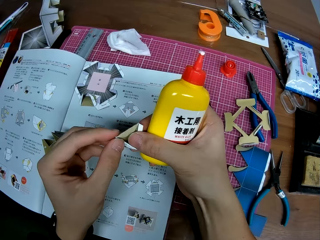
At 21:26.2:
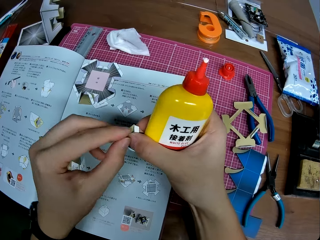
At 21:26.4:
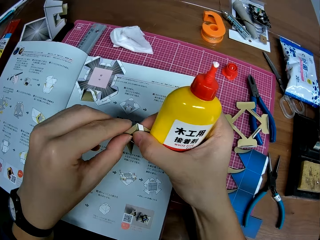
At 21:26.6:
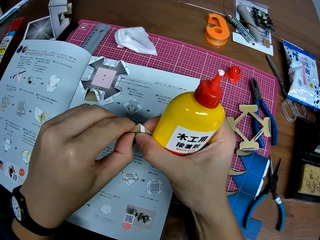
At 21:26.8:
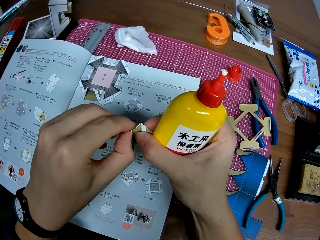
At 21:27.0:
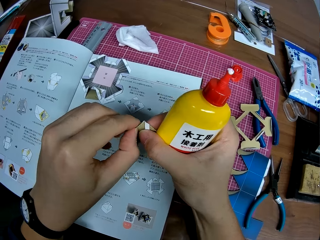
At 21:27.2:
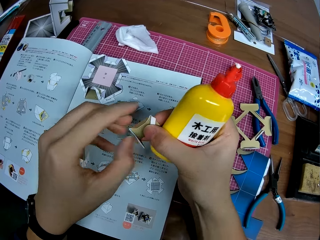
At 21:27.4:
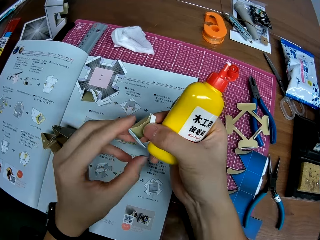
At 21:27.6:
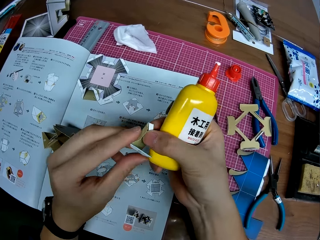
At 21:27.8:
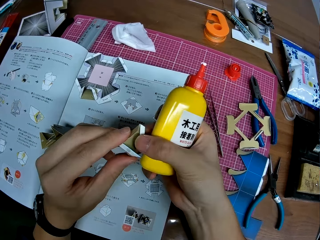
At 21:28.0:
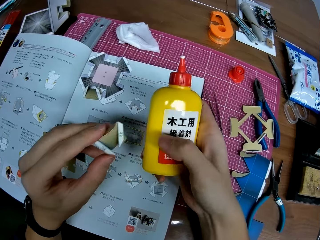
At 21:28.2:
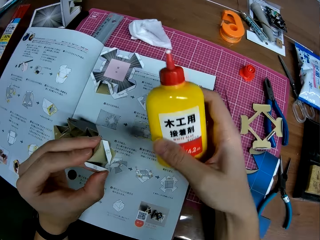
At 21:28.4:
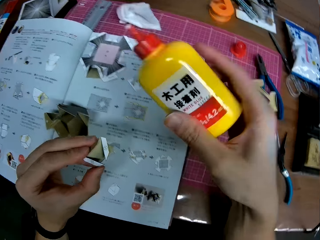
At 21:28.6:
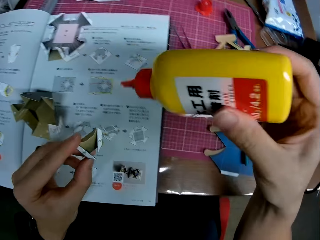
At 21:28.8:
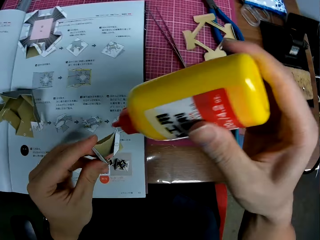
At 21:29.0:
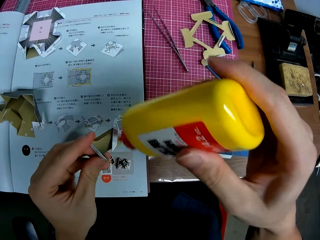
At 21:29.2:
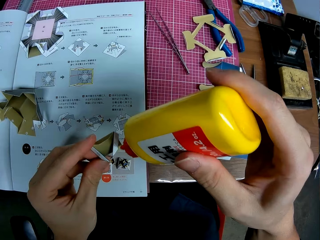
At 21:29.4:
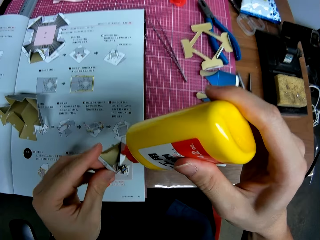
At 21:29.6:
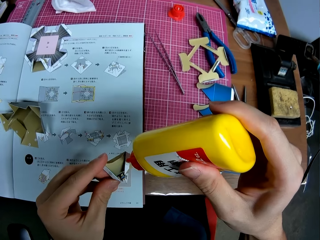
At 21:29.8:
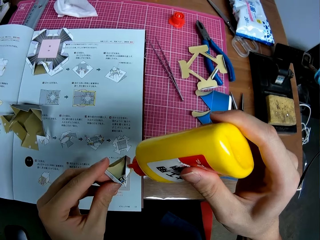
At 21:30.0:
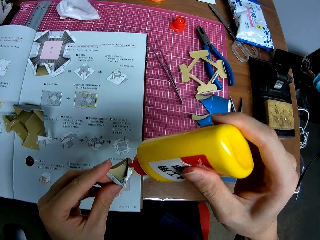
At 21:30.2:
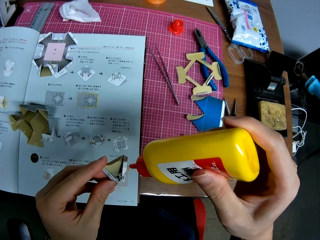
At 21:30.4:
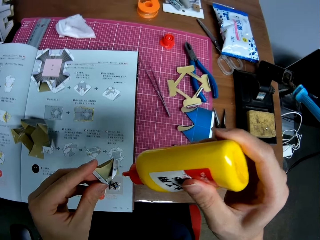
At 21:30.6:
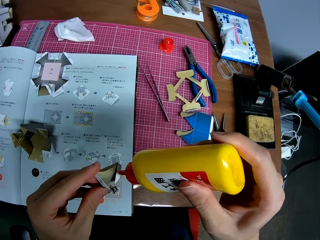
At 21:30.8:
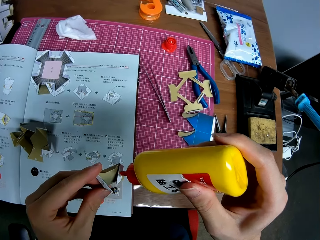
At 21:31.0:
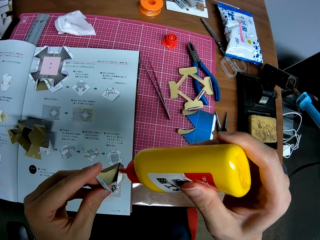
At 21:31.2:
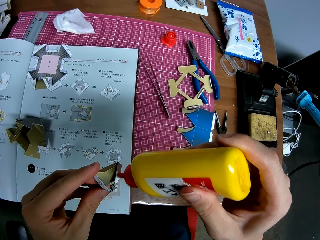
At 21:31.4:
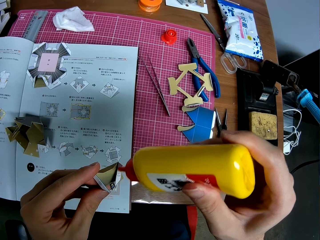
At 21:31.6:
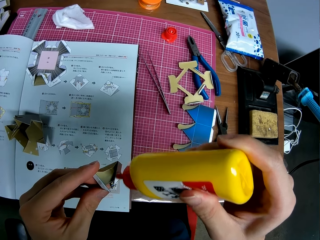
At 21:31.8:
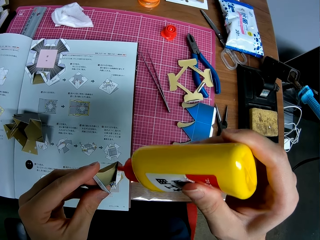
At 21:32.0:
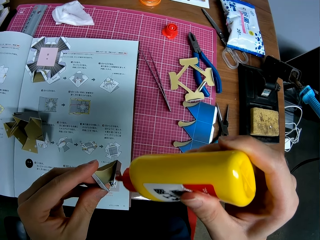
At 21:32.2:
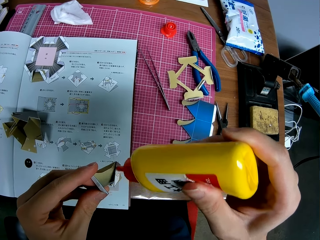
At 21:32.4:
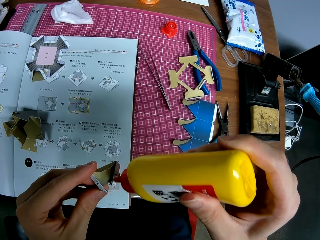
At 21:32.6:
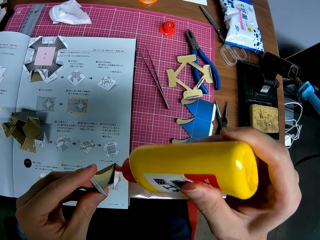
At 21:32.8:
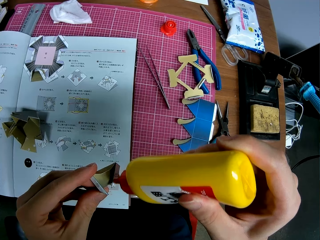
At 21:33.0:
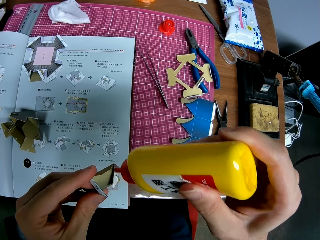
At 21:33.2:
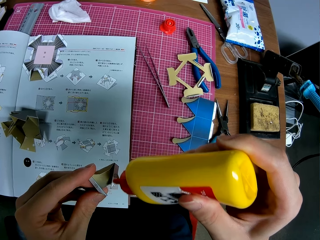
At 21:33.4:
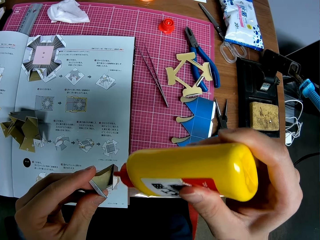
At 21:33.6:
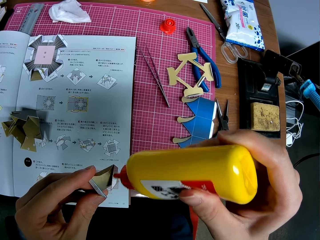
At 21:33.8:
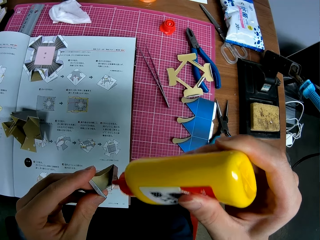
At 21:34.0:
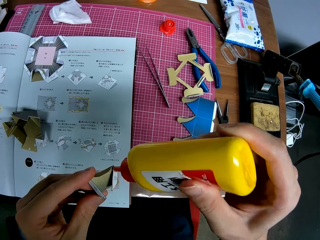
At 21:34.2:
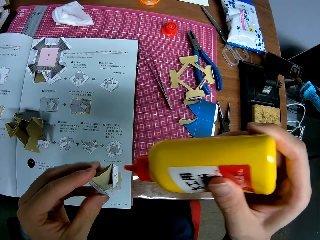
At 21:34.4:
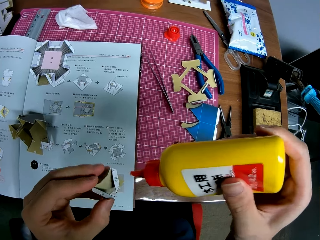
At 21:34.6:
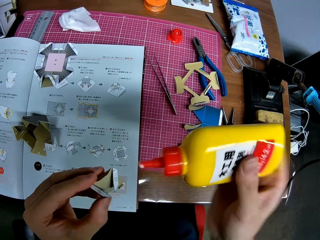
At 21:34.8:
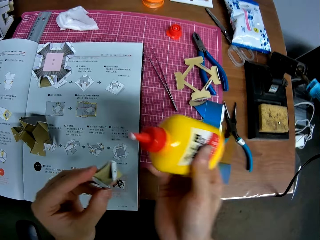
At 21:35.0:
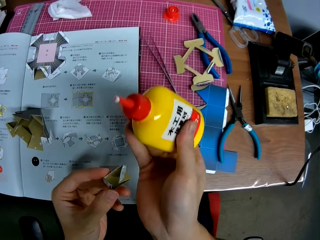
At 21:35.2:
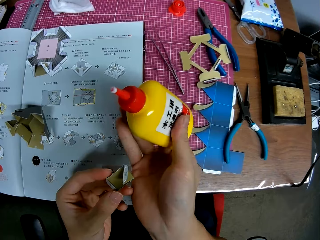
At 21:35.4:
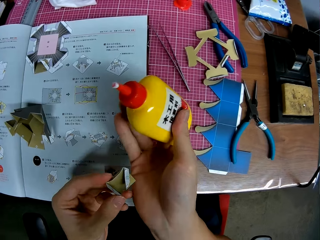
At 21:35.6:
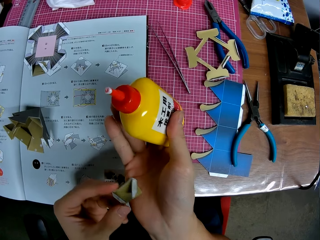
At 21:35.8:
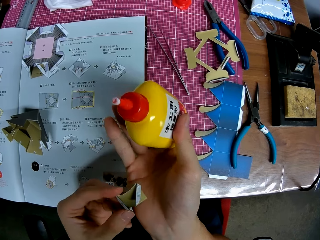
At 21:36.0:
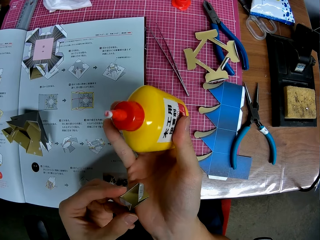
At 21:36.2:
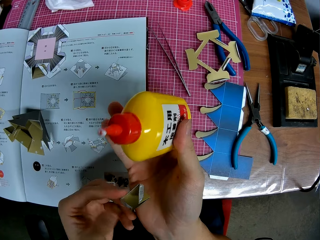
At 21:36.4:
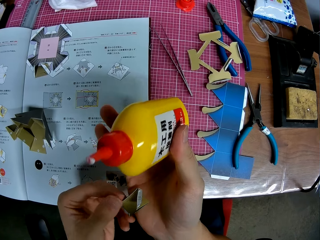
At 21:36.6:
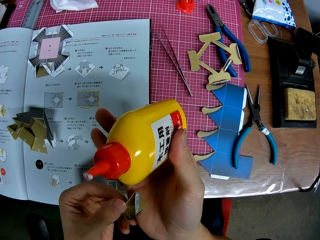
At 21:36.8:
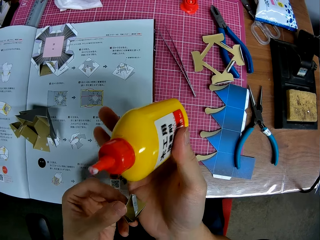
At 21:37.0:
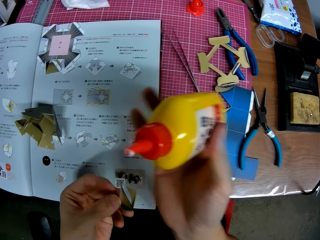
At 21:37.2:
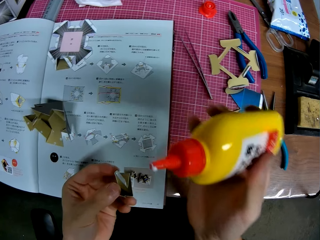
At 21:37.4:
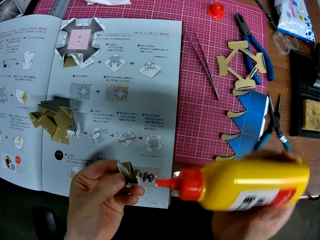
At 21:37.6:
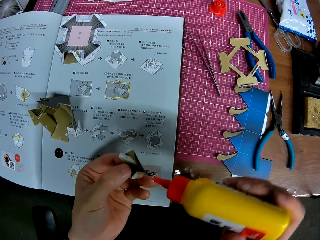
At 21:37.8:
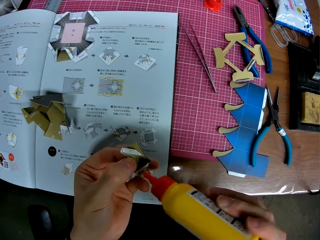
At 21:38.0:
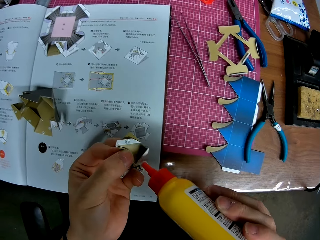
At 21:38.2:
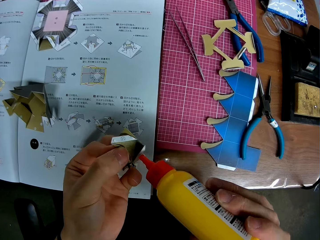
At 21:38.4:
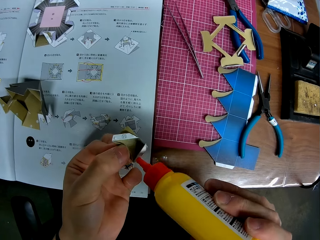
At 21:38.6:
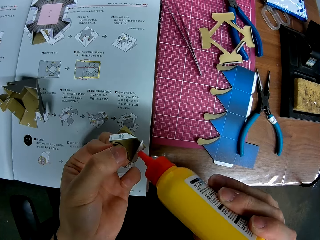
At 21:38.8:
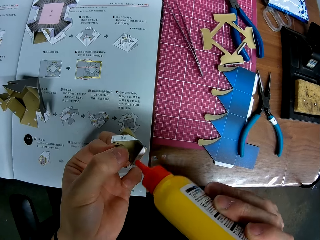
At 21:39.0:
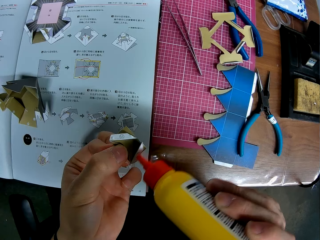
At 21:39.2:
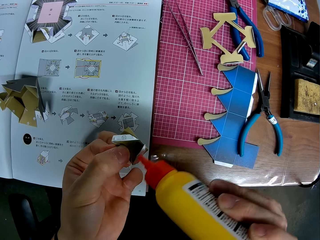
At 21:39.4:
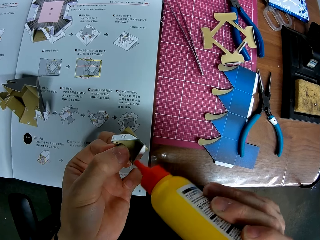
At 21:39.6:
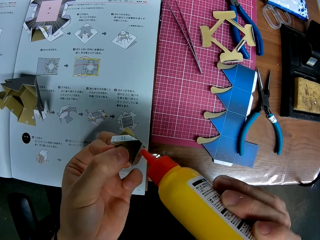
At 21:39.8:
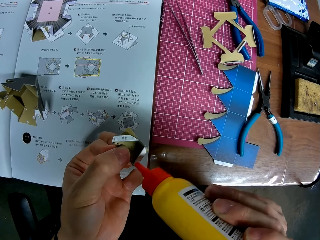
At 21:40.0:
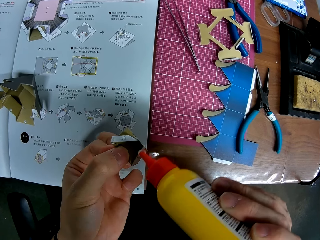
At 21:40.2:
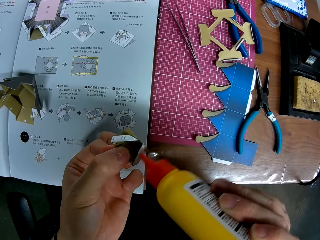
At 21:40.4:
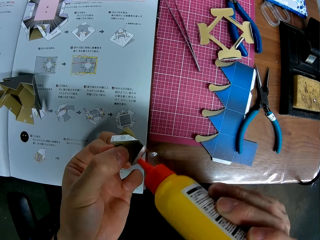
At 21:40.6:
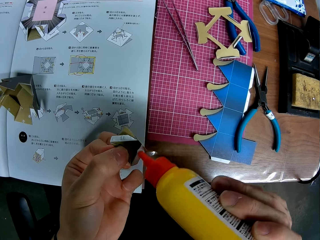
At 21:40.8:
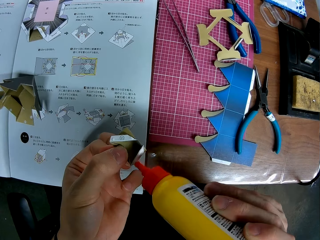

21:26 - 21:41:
The camera wearer opens the piece of craft. They apply glue on the model piece. They adjust the model piece. They apply glue on the model piece.

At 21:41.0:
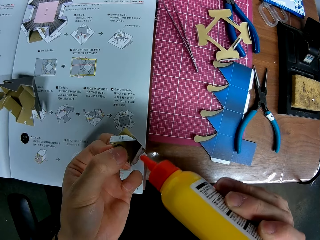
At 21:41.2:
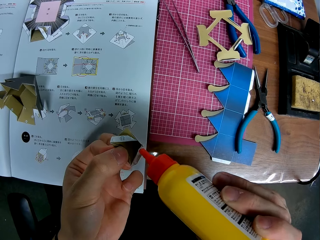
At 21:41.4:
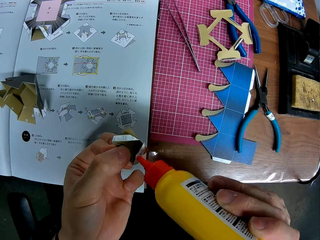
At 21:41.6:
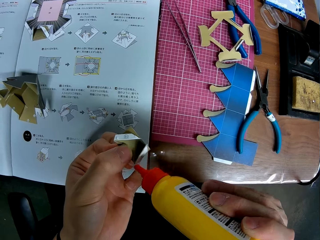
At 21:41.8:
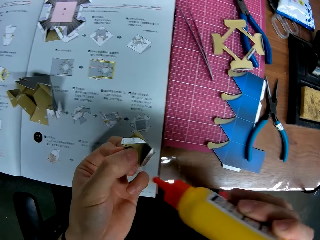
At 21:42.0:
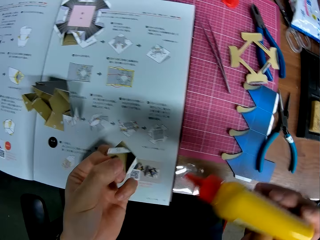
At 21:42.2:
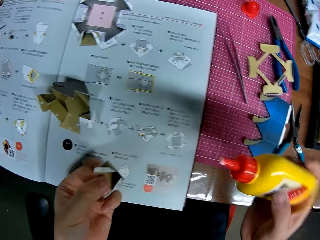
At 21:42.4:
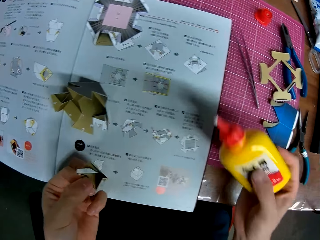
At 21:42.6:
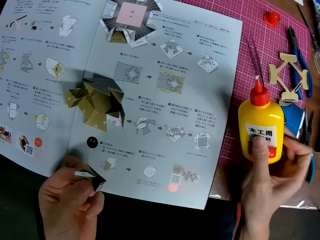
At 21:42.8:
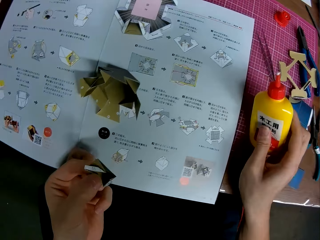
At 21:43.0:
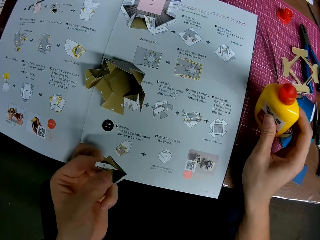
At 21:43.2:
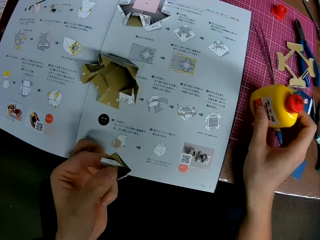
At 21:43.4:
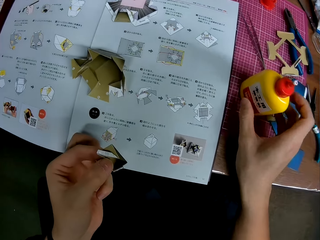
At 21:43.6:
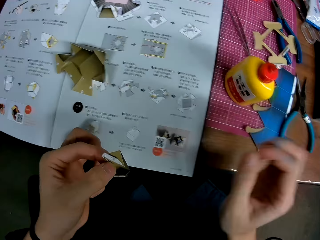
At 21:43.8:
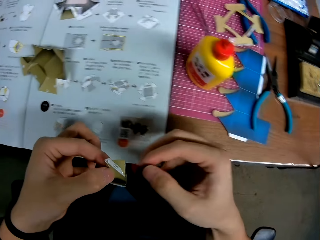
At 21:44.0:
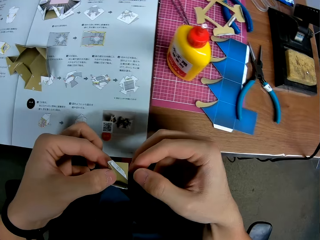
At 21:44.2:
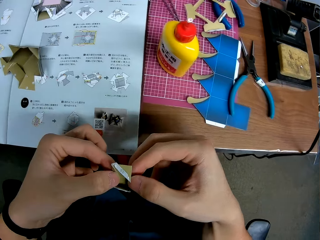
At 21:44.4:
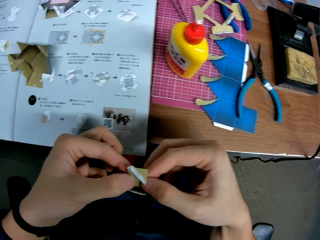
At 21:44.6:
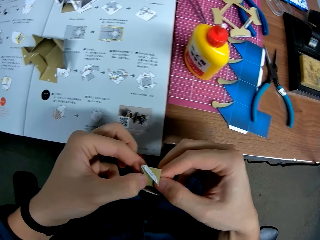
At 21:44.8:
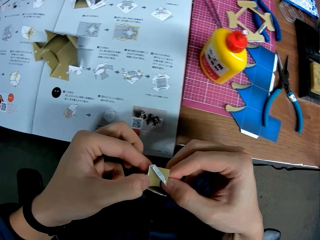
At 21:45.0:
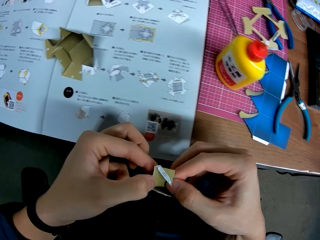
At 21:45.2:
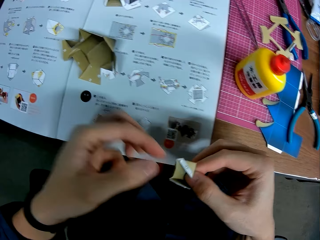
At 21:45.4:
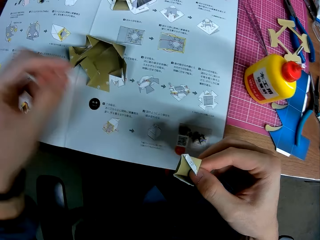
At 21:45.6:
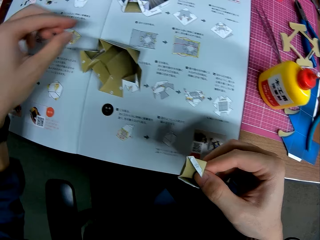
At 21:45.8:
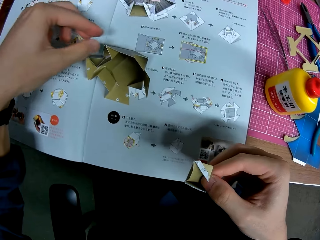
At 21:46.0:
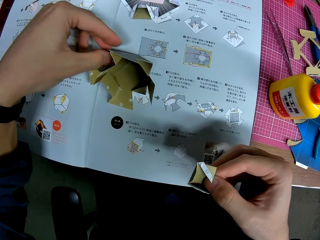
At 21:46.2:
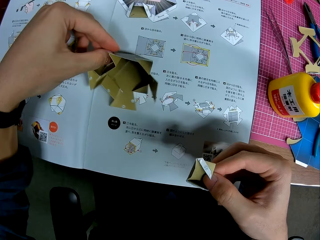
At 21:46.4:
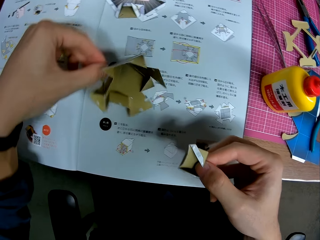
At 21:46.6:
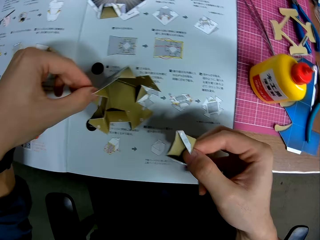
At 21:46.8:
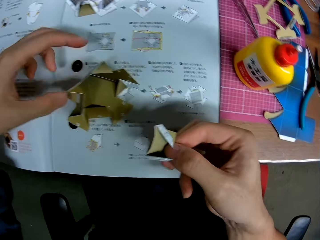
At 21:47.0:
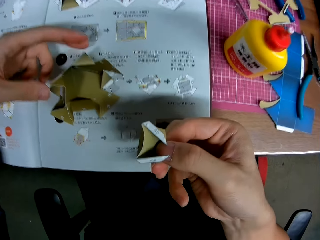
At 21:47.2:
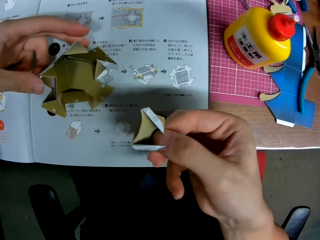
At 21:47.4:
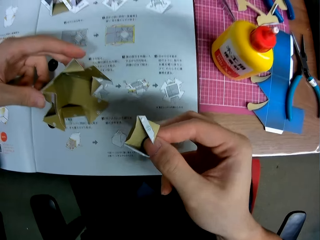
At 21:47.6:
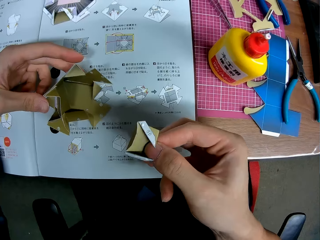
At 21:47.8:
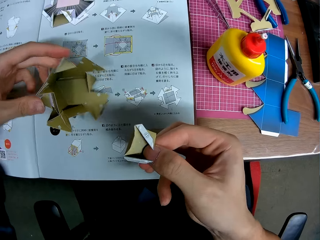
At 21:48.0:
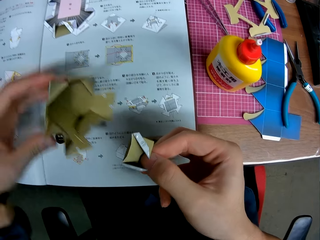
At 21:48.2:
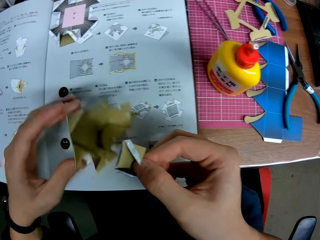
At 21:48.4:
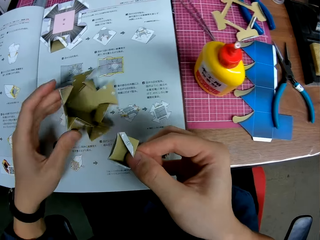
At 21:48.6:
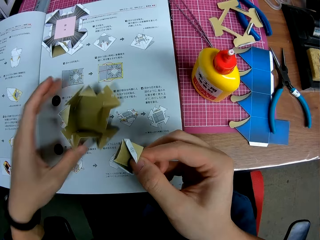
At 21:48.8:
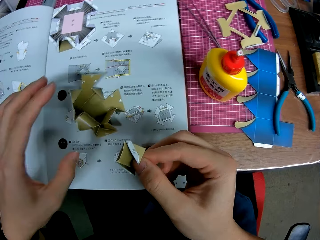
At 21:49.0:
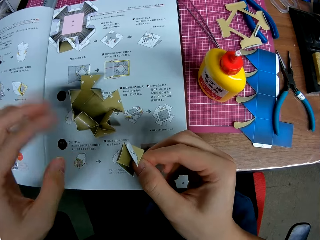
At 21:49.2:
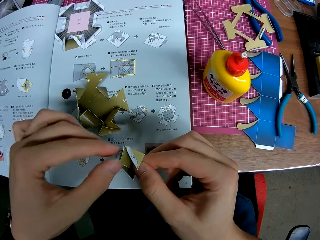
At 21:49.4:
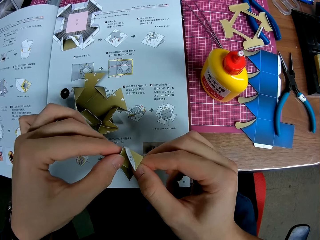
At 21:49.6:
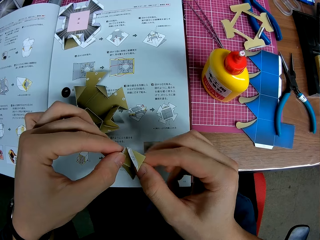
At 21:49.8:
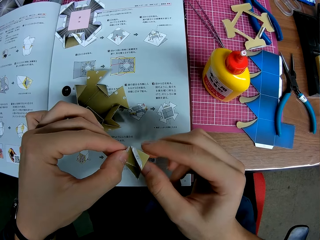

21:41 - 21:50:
The camera wearer puts the glue on the mat craft board. They adjust the model piece, and adjust the architectural model on the booklet manual. They pick up the craft on the table.
